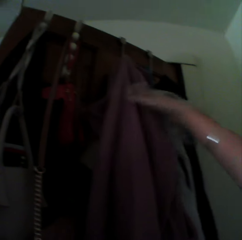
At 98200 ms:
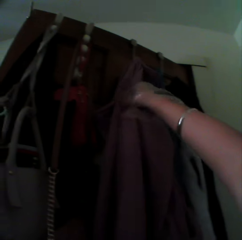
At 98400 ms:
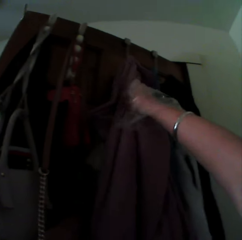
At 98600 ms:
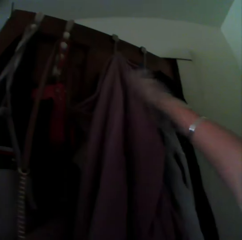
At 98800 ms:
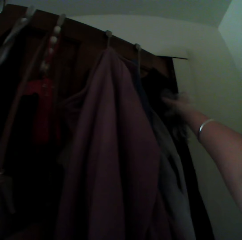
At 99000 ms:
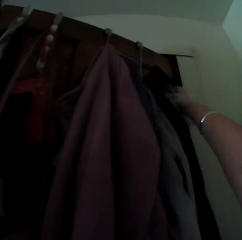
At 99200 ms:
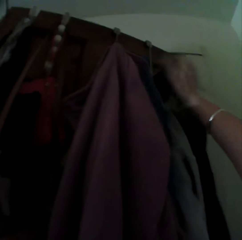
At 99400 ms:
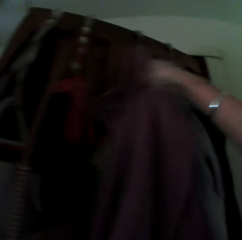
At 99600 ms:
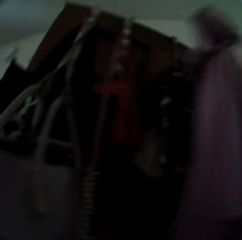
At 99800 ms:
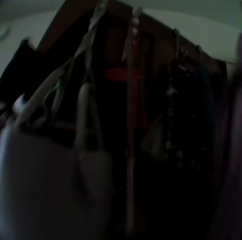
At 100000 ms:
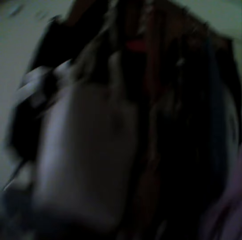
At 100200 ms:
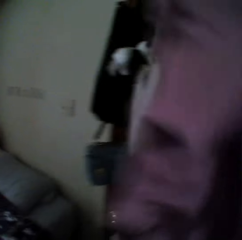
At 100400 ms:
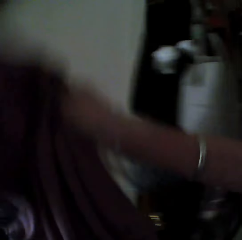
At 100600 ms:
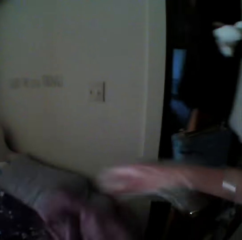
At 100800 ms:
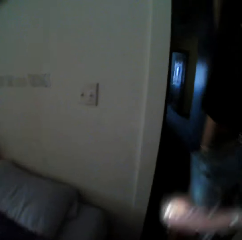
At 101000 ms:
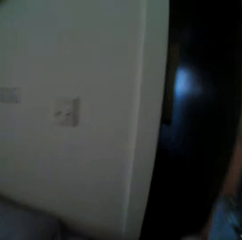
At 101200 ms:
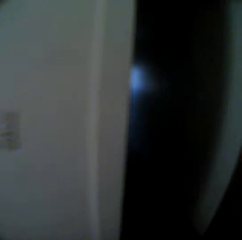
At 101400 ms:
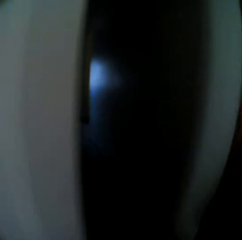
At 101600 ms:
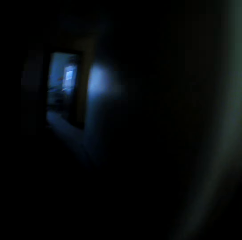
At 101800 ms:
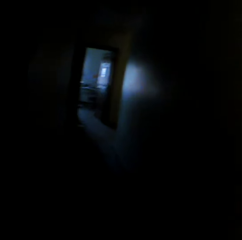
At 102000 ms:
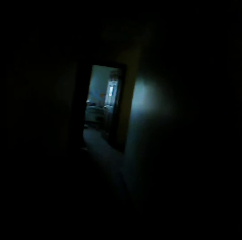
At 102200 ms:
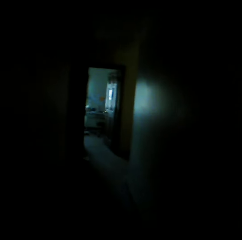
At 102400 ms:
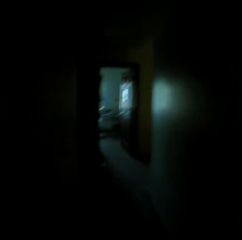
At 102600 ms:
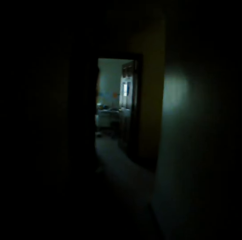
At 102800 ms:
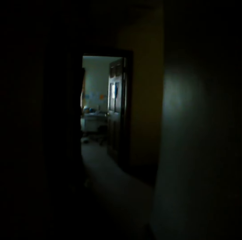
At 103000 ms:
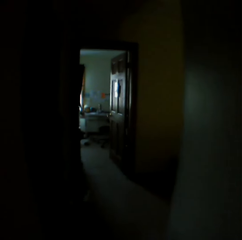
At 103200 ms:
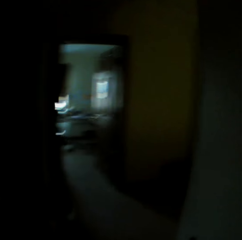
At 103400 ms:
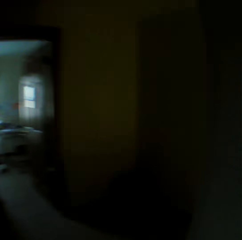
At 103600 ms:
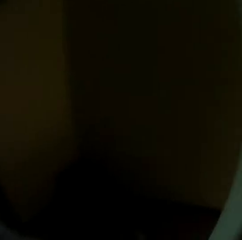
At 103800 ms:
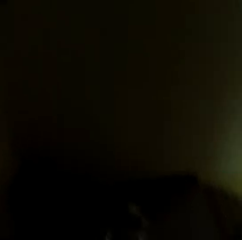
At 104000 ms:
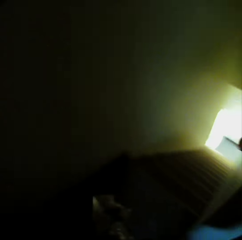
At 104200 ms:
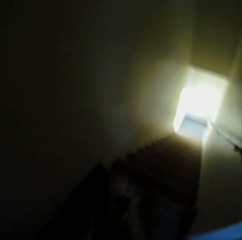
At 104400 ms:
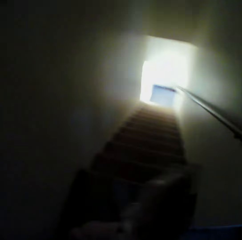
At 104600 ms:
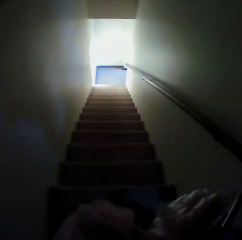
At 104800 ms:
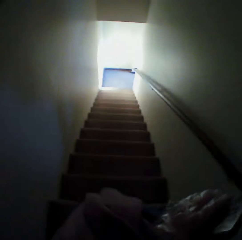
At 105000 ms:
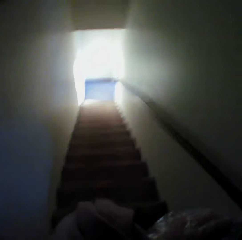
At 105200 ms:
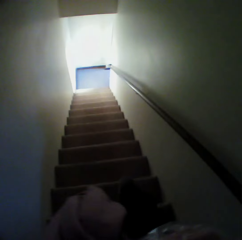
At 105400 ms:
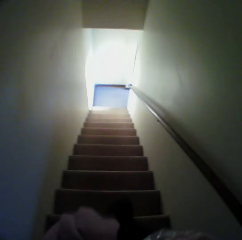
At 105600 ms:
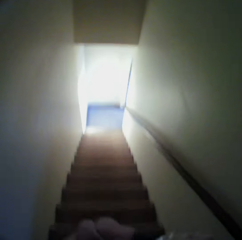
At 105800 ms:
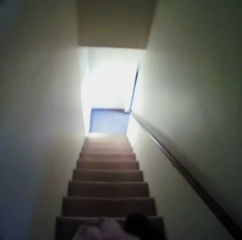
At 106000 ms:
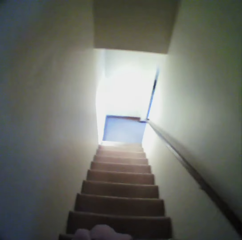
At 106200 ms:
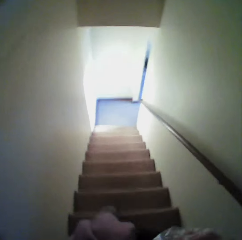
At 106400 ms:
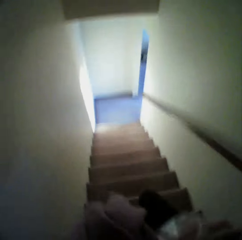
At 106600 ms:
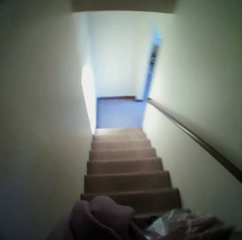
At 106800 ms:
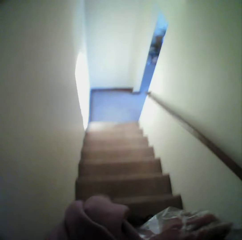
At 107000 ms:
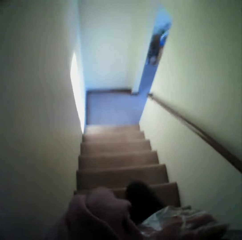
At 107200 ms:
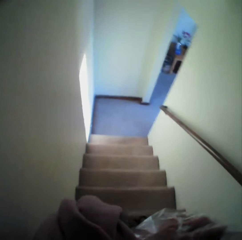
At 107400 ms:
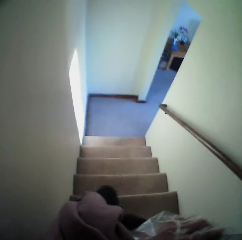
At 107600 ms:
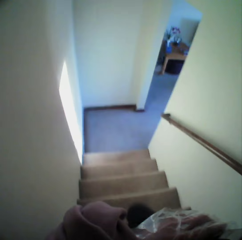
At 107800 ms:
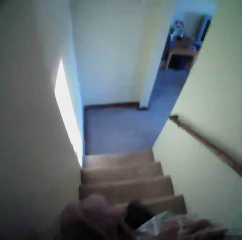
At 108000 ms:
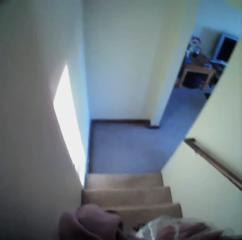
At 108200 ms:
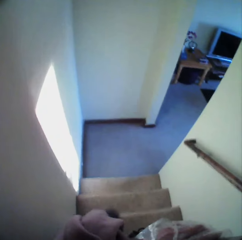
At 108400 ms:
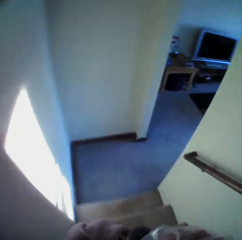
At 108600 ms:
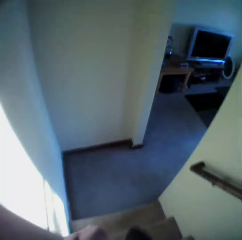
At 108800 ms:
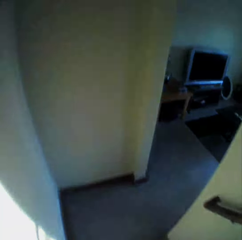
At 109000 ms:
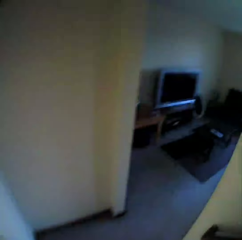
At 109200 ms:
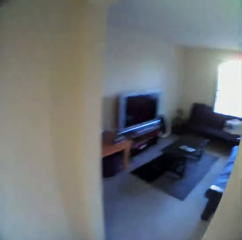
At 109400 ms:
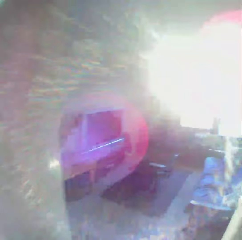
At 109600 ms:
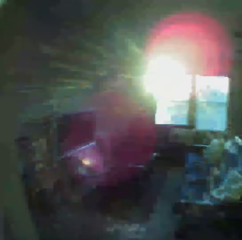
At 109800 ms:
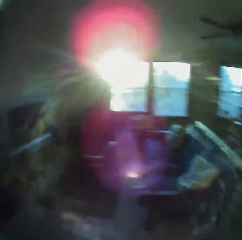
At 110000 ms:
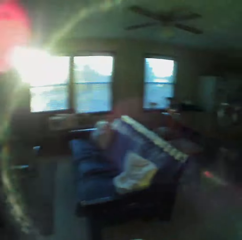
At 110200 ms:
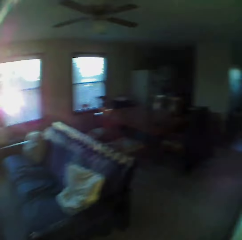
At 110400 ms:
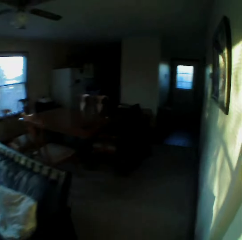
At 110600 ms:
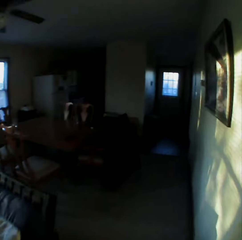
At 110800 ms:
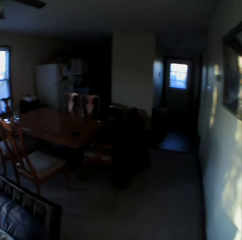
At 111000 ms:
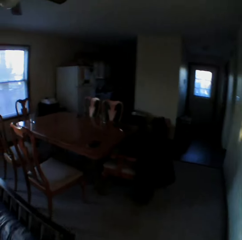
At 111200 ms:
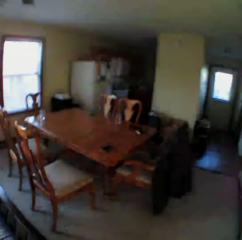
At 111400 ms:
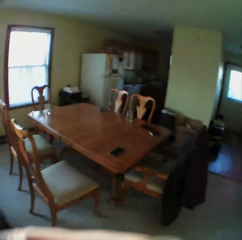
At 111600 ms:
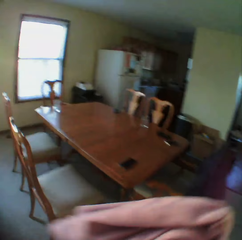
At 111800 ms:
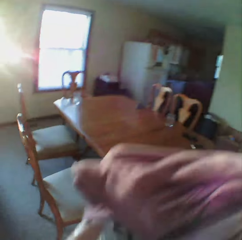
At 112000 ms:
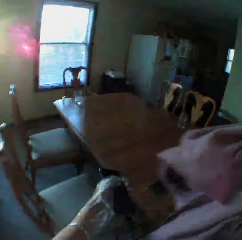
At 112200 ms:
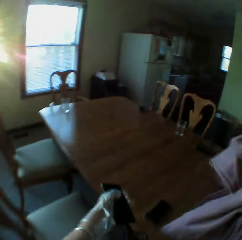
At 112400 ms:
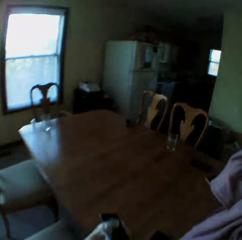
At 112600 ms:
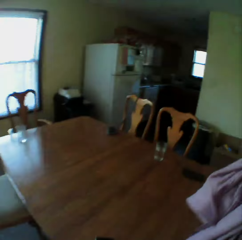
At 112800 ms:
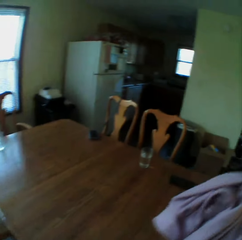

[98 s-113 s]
The camera wearer picks up a jacket. They walk around. They descend from the stairs. They walk around.

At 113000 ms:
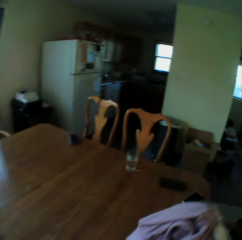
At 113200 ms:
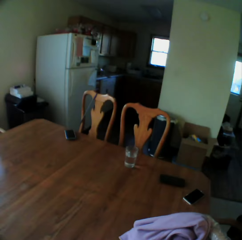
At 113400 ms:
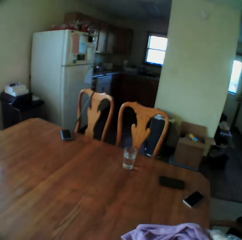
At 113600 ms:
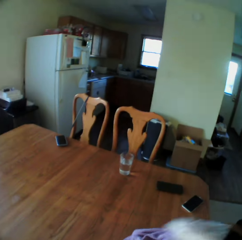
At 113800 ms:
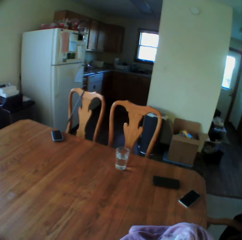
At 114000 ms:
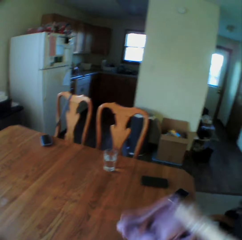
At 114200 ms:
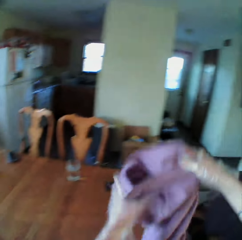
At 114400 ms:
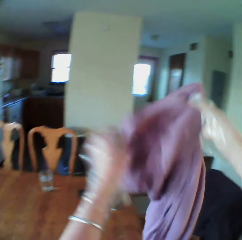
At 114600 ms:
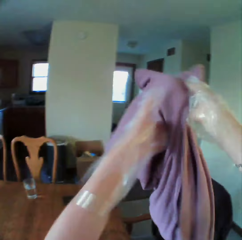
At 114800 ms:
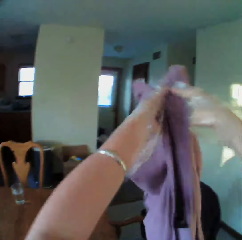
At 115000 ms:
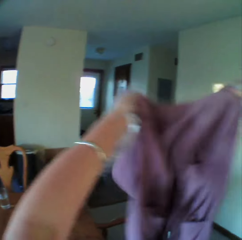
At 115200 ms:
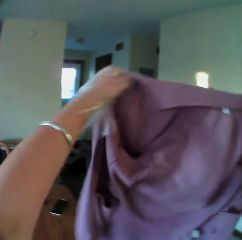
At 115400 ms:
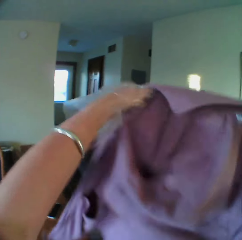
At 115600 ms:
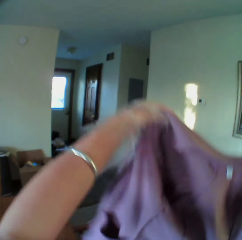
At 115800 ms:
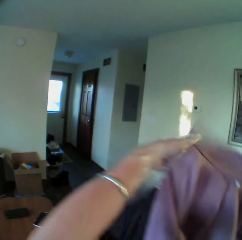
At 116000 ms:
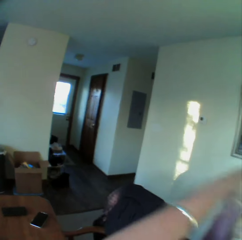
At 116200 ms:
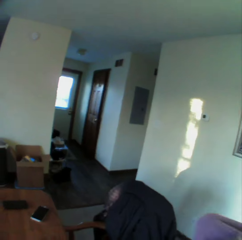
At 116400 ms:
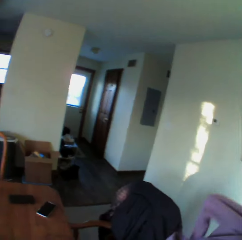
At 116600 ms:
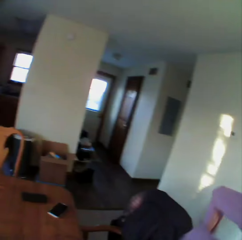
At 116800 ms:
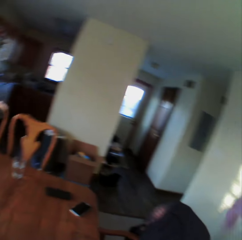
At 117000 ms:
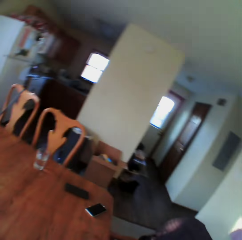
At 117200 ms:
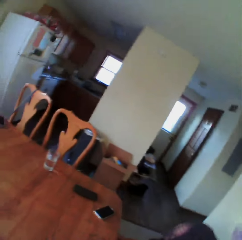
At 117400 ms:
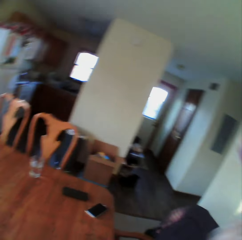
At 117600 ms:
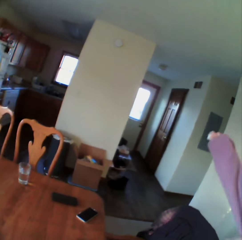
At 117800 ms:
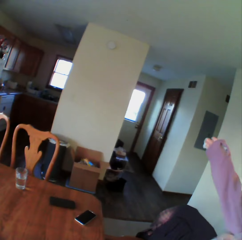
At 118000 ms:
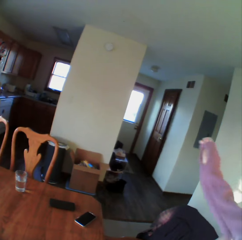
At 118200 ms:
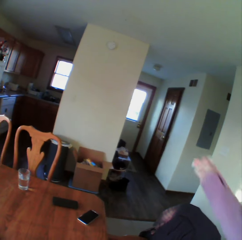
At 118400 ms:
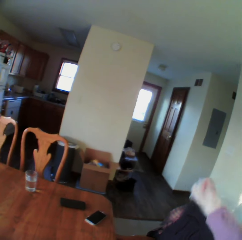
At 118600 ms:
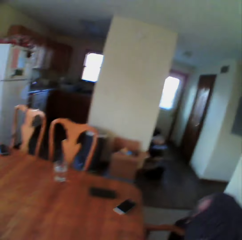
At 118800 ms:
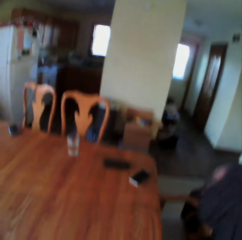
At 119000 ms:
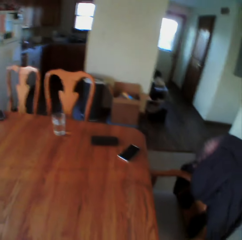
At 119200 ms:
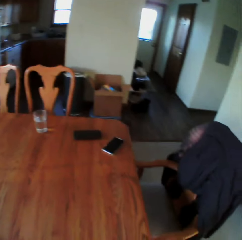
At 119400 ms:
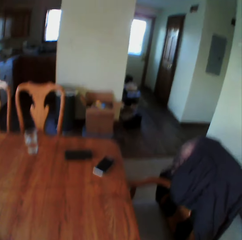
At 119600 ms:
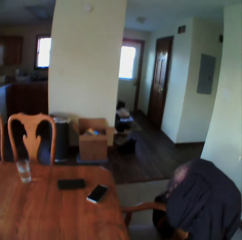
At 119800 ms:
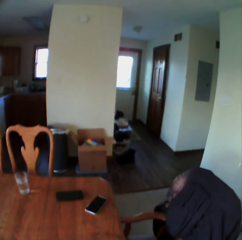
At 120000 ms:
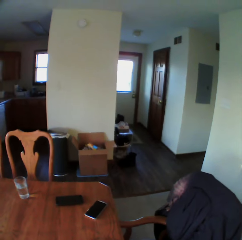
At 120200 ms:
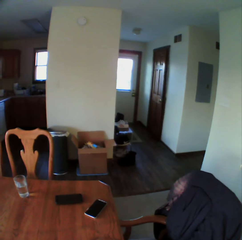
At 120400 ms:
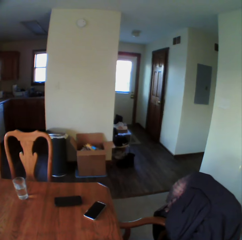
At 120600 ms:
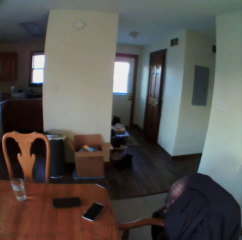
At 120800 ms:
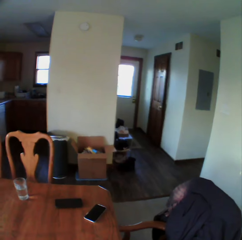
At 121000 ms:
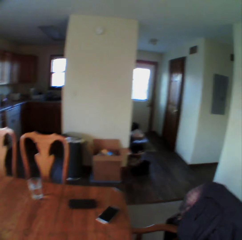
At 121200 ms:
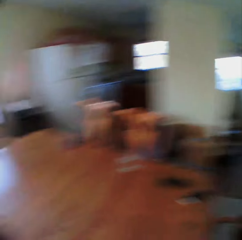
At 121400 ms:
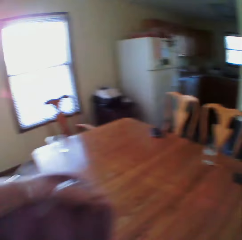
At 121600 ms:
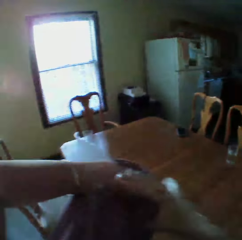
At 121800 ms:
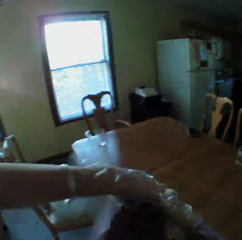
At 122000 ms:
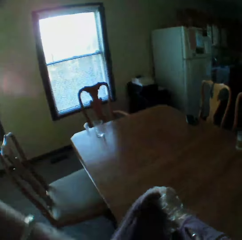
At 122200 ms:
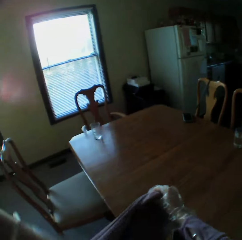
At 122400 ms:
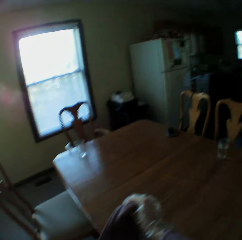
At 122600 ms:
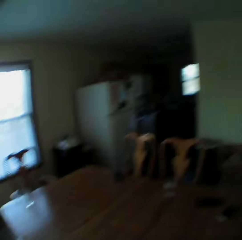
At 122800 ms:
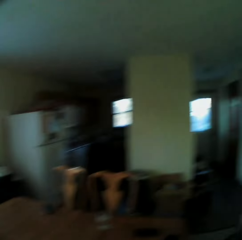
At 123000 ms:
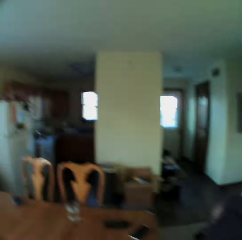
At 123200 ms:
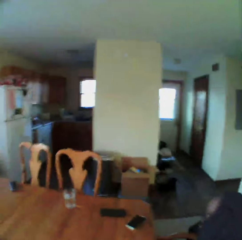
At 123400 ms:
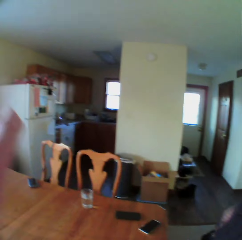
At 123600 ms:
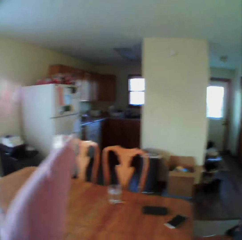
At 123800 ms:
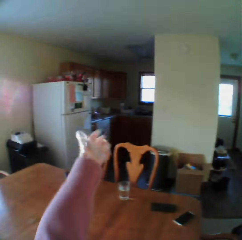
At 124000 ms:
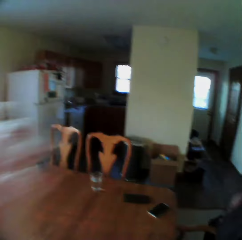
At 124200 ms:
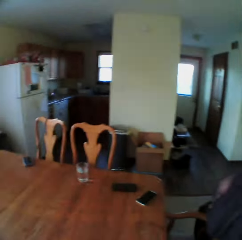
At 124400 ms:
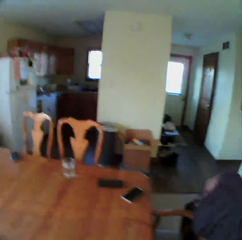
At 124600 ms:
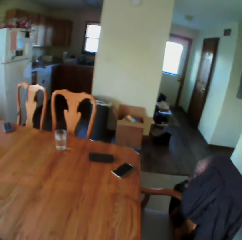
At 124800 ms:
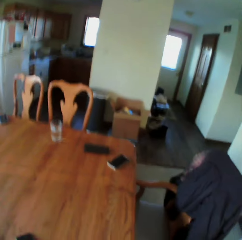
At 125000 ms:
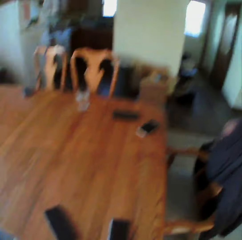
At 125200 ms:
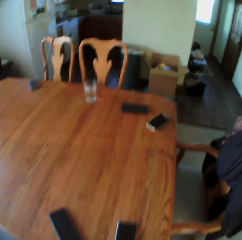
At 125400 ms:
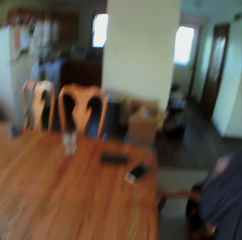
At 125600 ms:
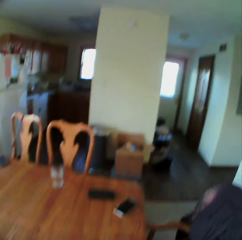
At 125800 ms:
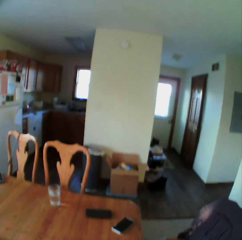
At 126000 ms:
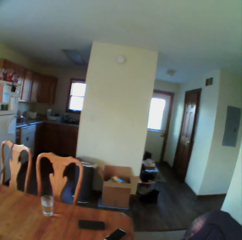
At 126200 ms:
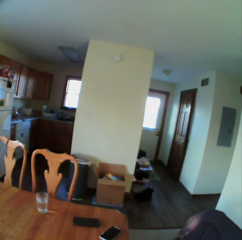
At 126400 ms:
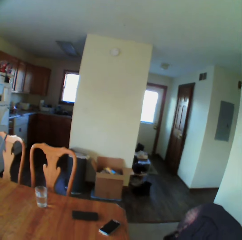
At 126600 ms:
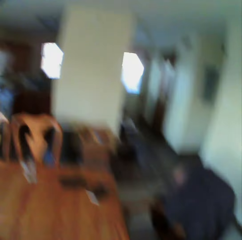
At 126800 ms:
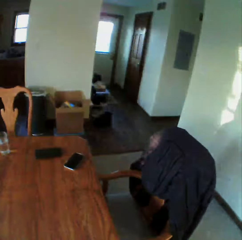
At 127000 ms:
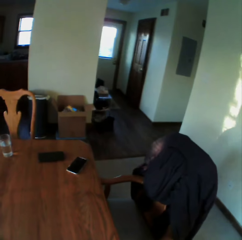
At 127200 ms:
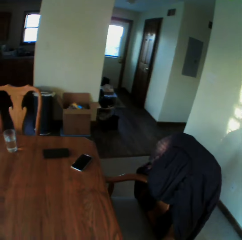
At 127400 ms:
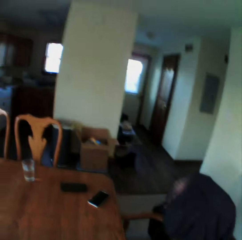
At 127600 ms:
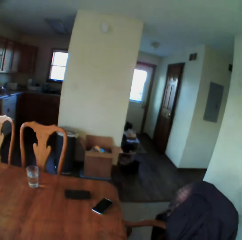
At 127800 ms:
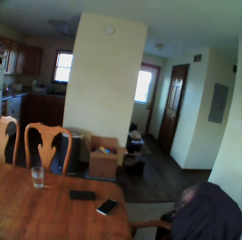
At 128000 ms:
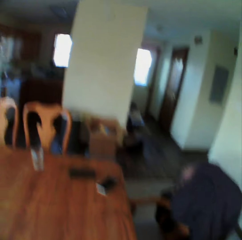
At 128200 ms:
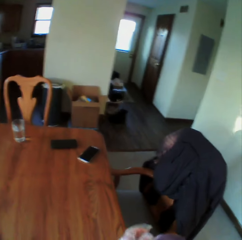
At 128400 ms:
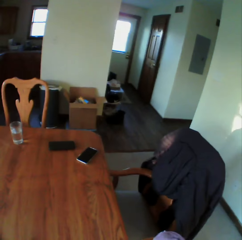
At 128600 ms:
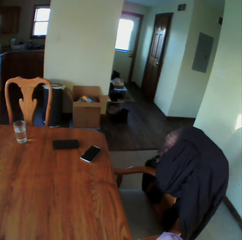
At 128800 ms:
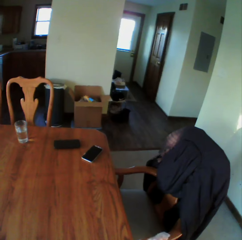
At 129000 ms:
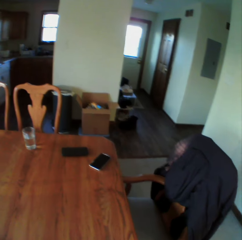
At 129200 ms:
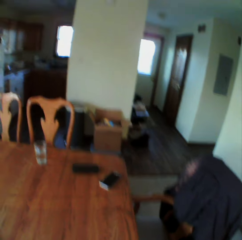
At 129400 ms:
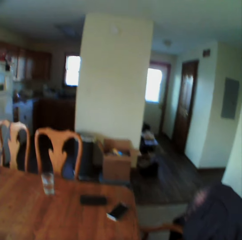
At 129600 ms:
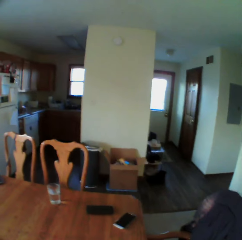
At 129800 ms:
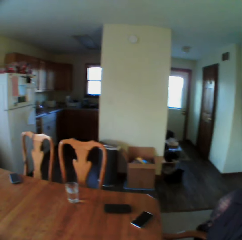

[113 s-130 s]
The camera wearer puts the jacket or cloth on the table. They unfold the cloth. They wear the jacket. They look around.
